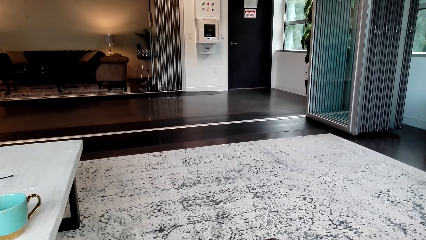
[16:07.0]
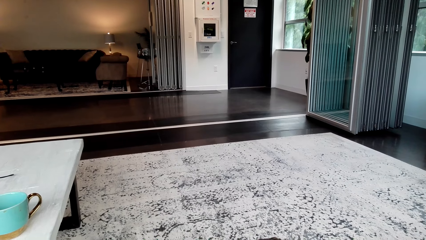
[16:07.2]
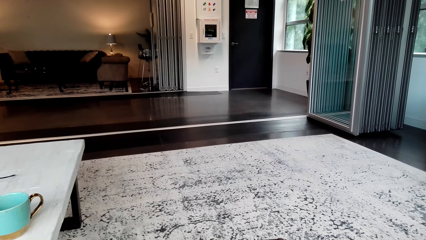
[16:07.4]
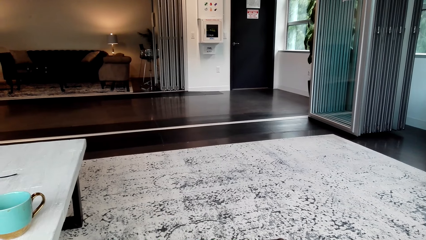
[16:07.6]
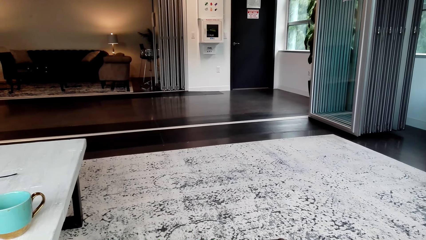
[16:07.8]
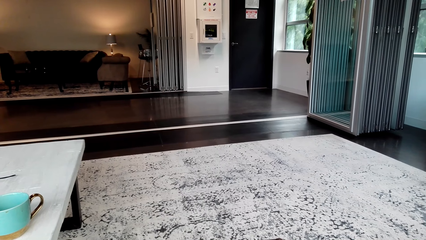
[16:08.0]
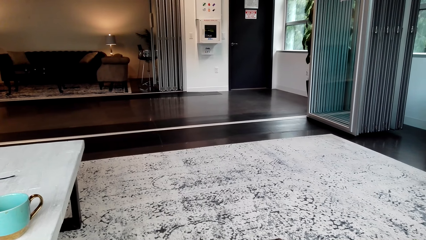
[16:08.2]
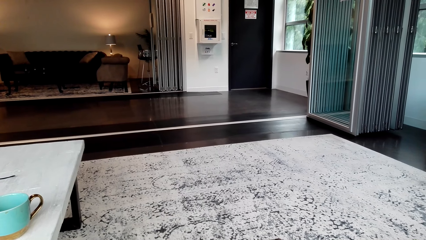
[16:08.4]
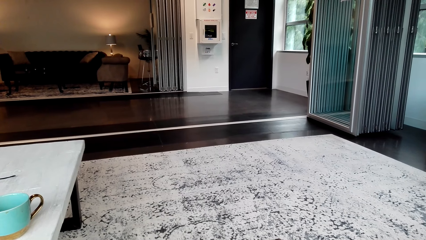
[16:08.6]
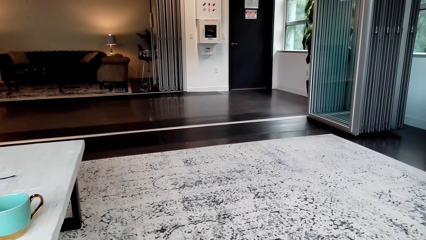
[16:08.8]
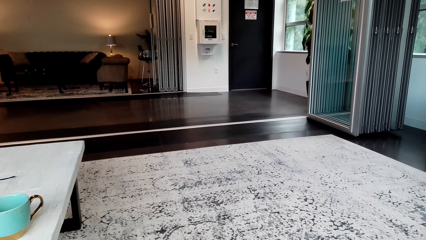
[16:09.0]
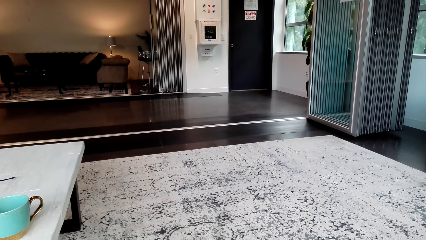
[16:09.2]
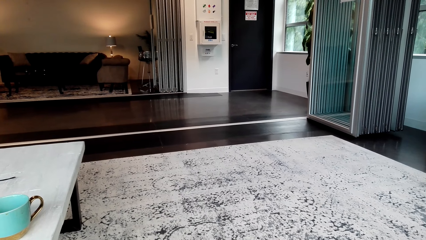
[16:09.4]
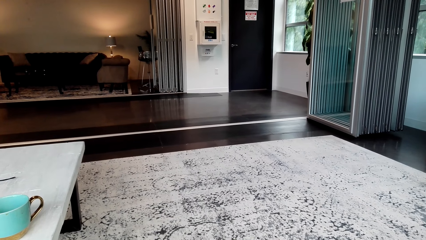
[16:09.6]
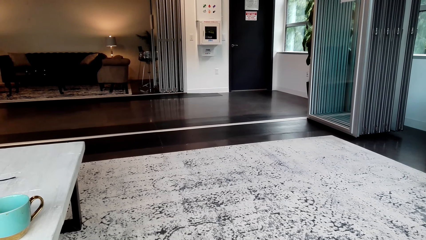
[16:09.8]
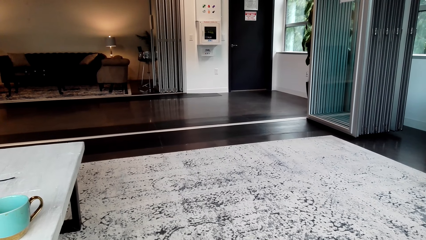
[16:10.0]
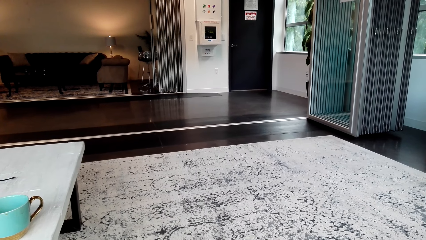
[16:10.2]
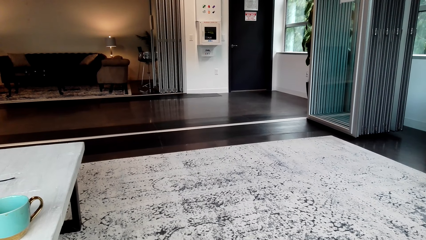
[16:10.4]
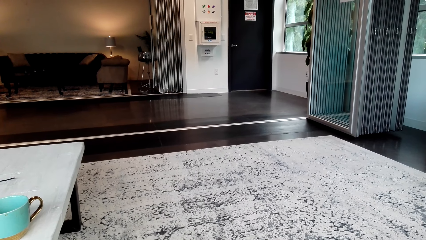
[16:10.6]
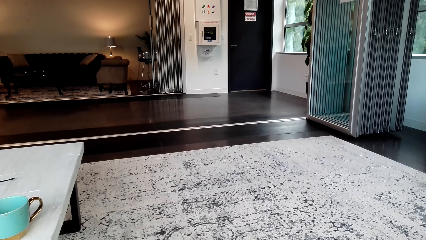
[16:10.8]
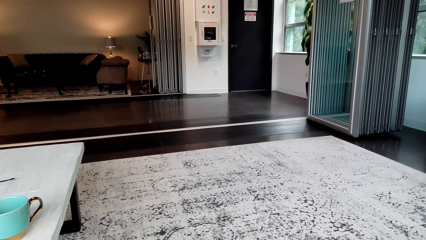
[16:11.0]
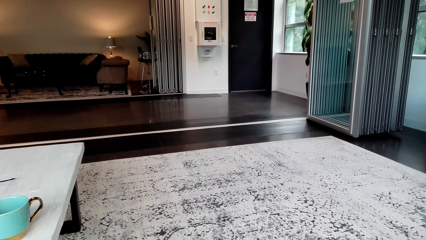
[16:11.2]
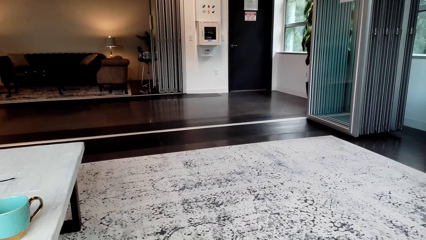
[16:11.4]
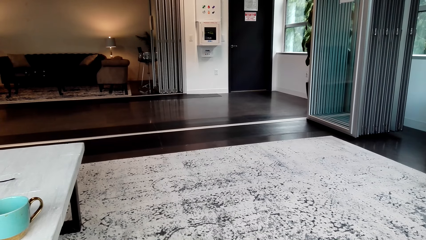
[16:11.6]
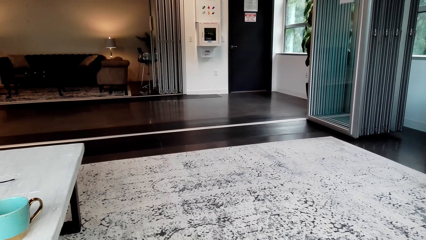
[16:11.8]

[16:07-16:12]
The camera wearer watches on a phone.

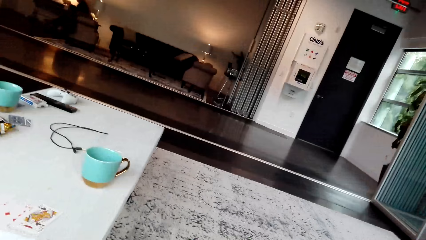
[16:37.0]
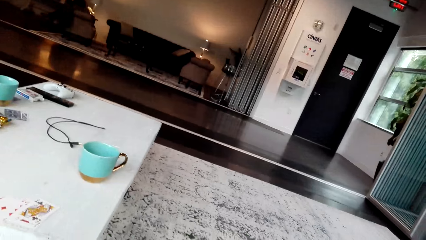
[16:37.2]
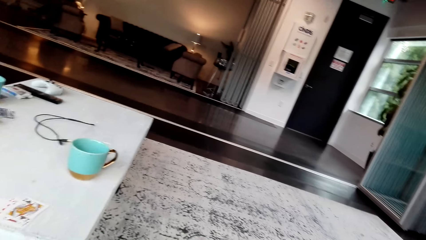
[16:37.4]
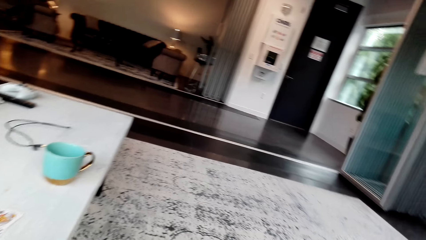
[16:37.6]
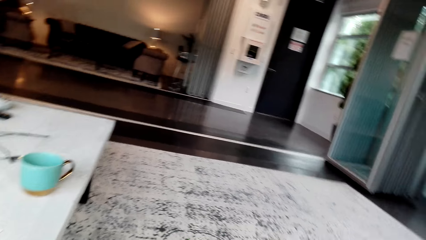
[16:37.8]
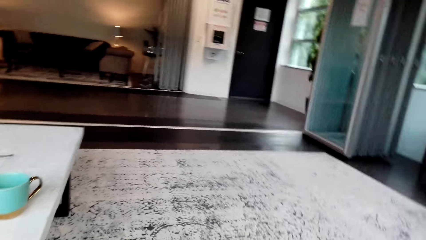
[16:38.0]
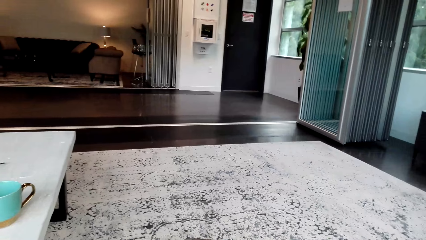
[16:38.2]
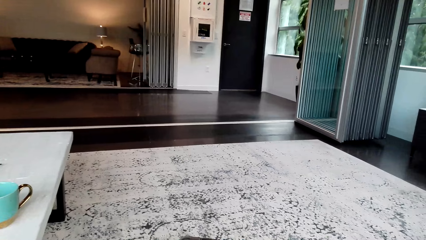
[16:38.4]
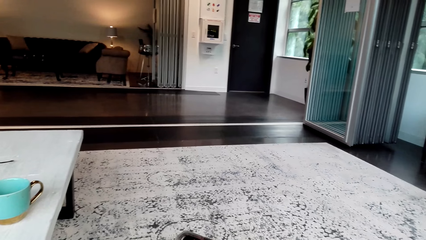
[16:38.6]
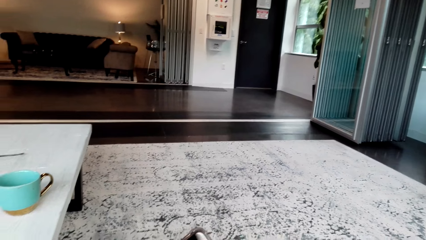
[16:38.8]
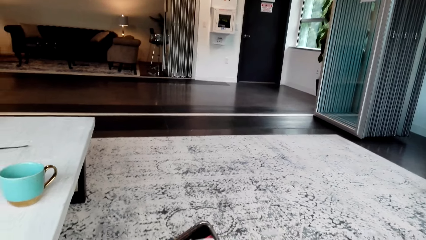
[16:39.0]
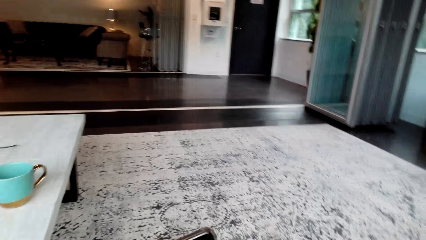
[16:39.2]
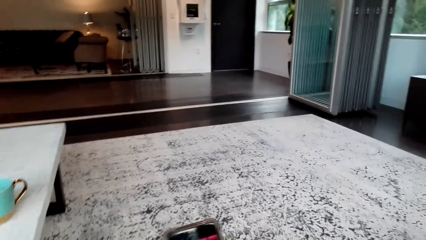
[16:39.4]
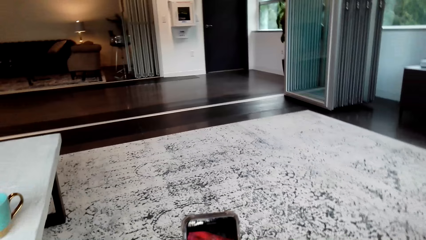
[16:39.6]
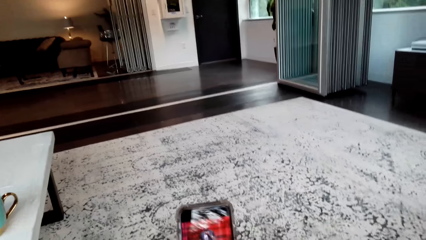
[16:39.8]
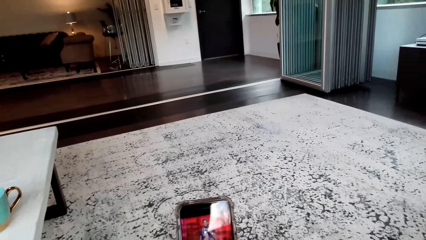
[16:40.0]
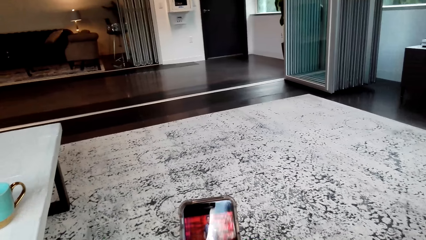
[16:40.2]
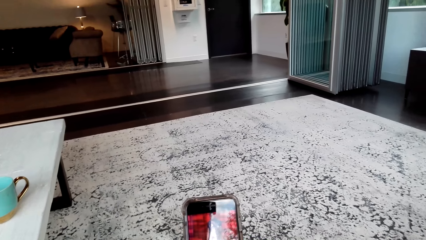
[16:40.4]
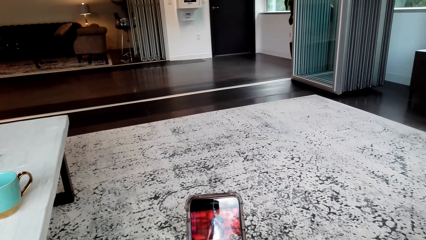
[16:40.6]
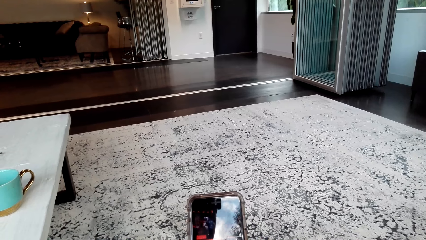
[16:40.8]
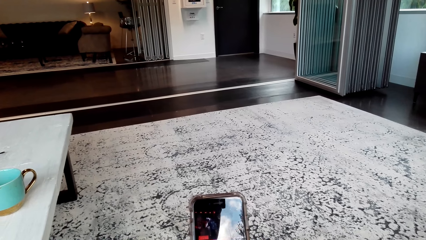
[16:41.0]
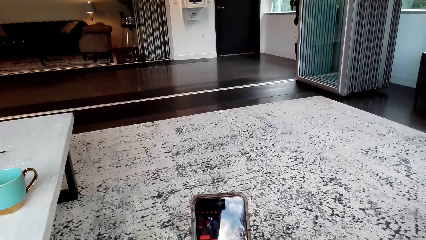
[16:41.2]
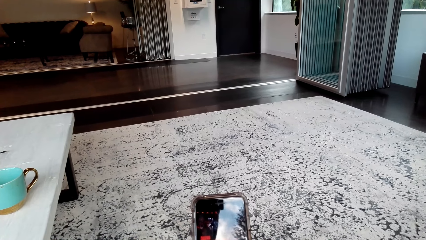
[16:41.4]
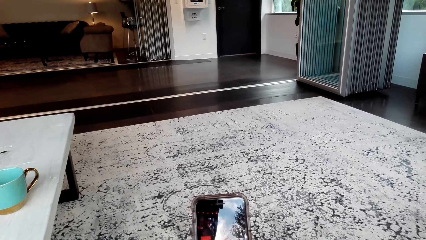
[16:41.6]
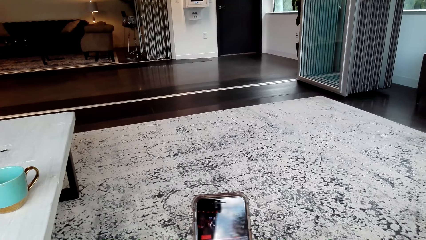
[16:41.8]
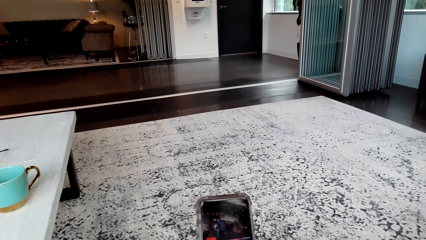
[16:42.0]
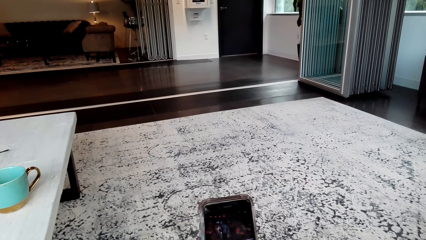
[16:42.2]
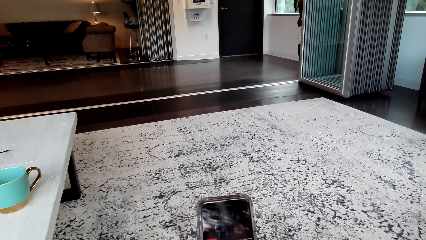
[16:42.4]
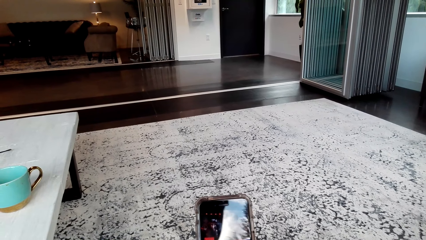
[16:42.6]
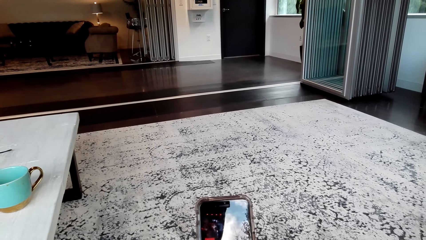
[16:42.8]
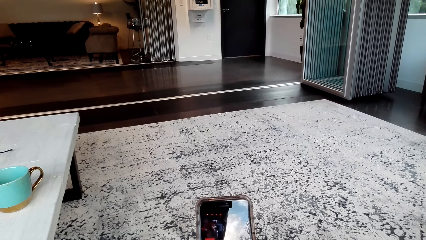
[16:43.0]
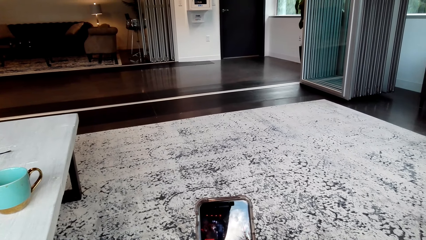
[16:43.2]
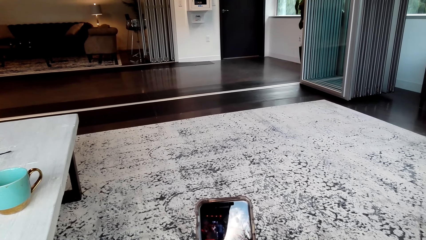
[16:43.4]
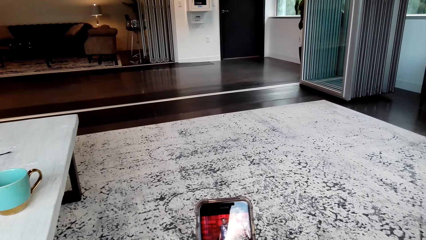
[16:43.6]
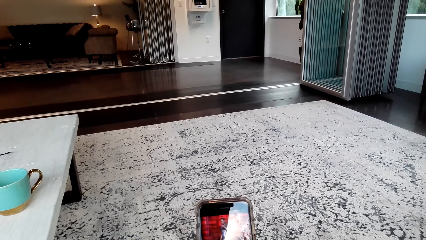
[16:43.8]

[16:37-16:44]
The camera wearer moves the phone.

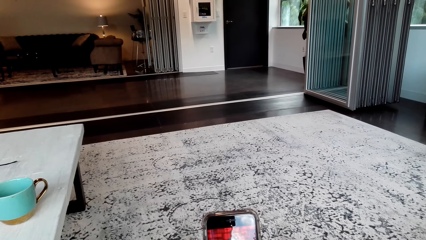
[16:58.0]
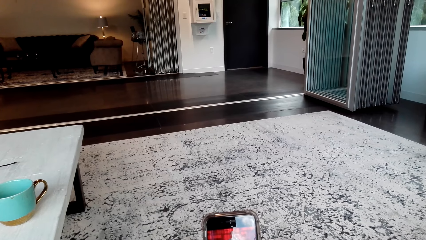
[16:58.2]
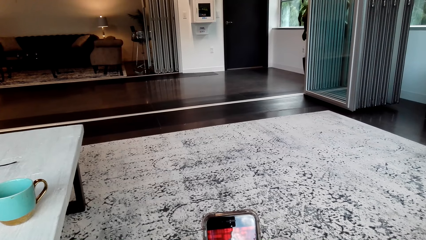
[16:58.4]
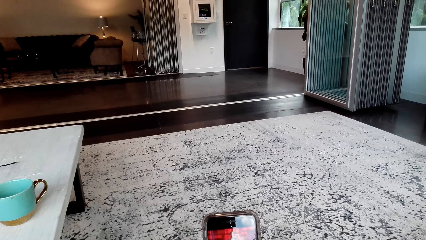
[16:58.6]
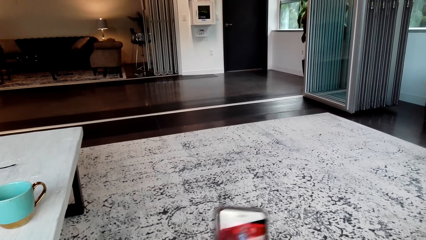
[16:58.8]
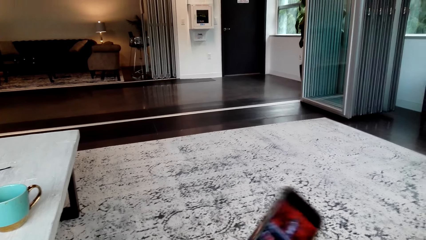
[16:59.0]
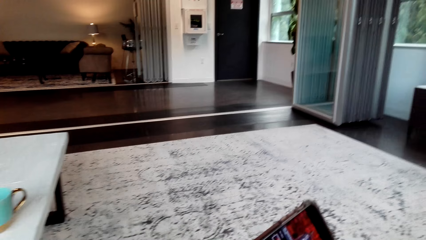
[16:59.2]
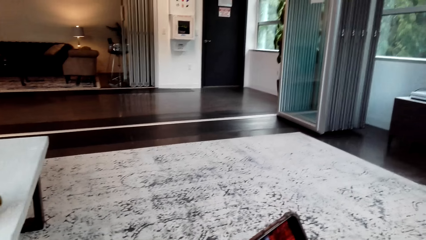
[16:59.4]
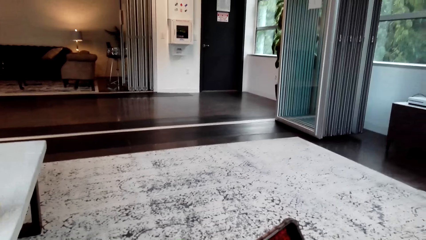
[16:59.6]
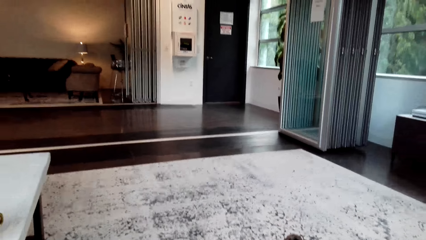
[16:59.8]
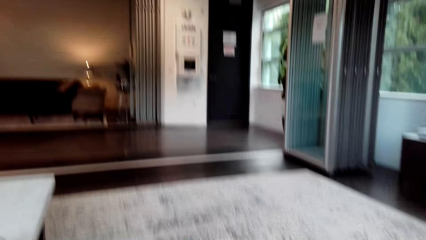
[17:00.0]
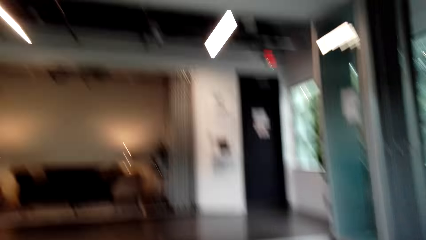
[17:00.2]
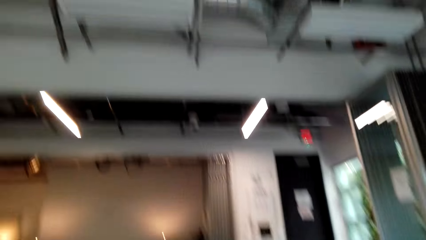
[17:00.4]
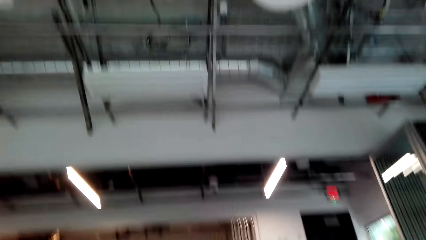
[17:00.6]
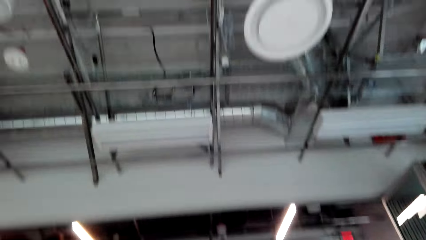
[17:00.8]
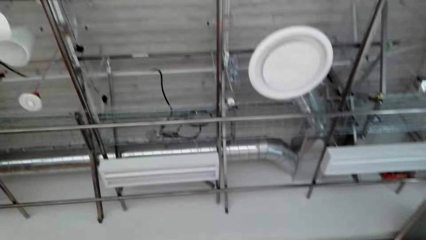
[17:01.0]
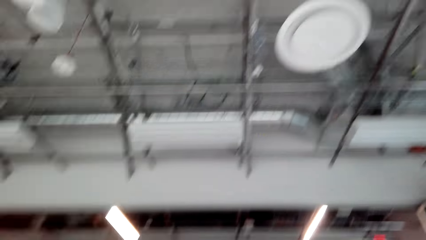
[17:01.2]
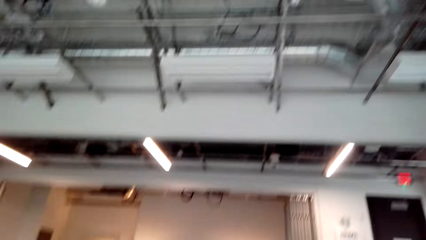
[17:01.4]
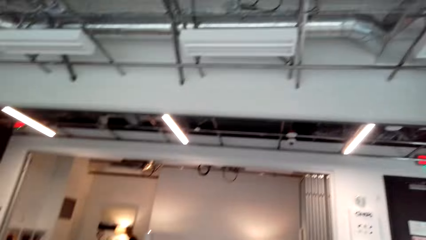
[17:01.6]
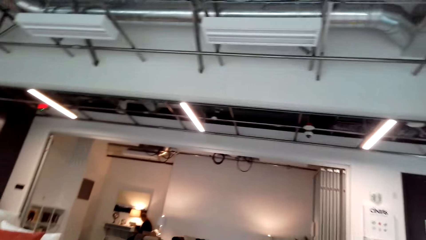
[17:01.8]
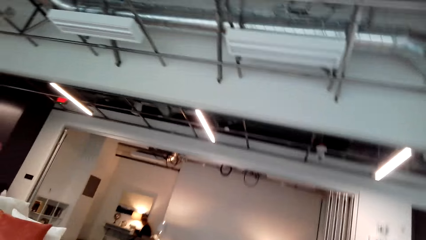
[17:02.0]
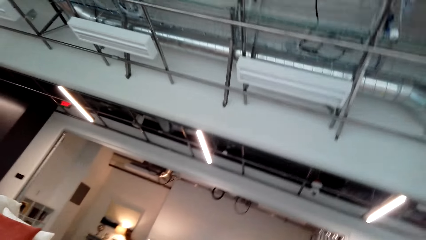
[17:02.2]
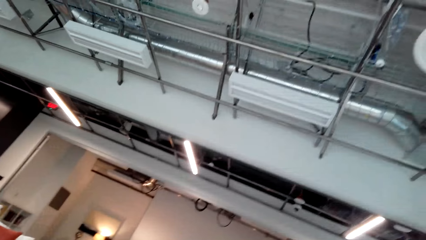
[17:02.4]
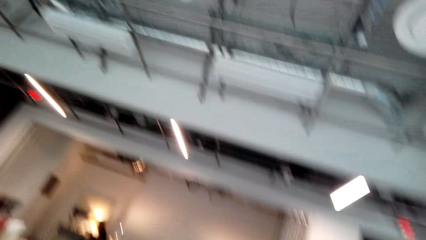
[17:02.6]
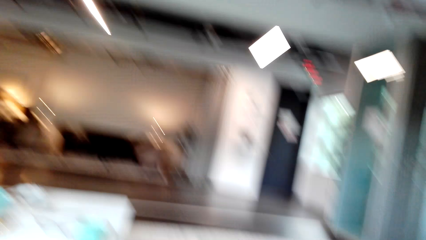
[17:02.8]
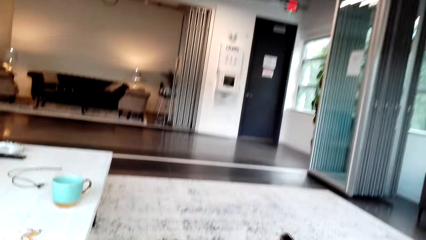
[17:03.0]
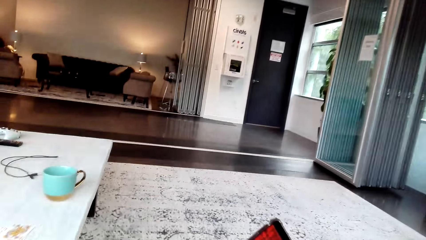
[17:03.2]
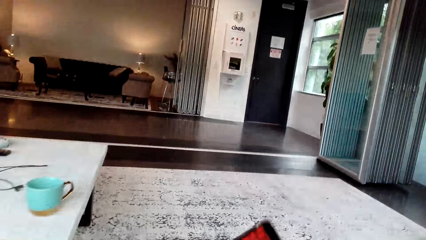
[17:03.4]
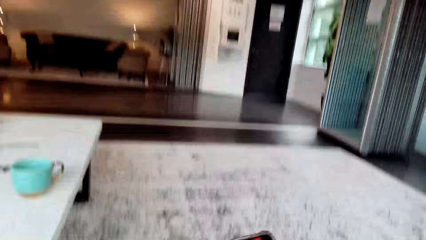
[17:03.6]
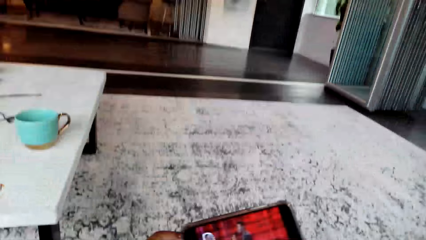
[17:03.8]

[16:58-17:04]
The camera wearer turns the phone in the hand. They look around the office. They stare at the roofing.
